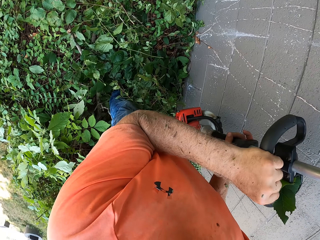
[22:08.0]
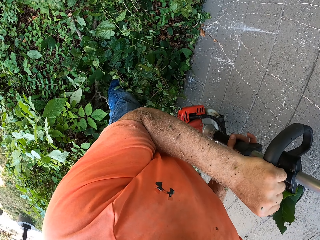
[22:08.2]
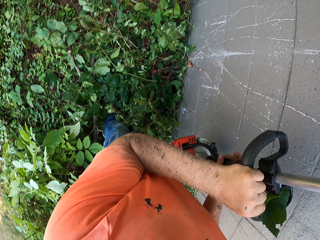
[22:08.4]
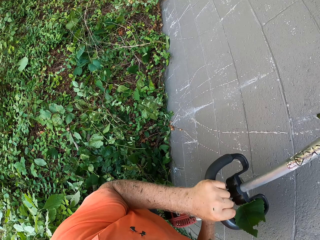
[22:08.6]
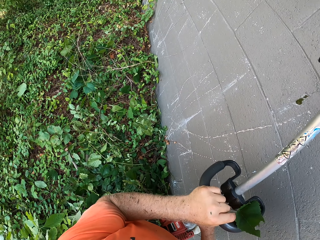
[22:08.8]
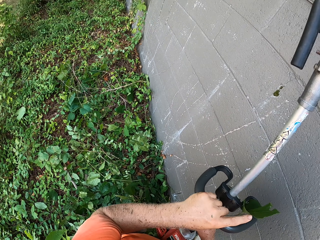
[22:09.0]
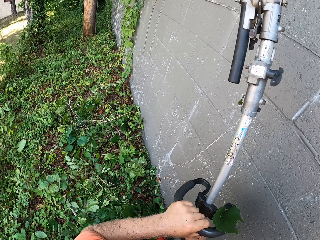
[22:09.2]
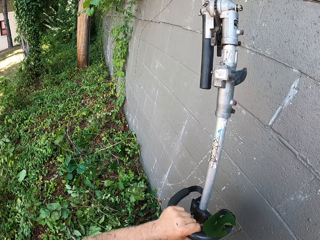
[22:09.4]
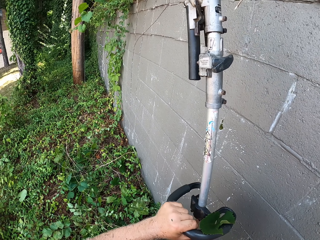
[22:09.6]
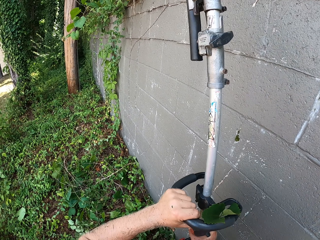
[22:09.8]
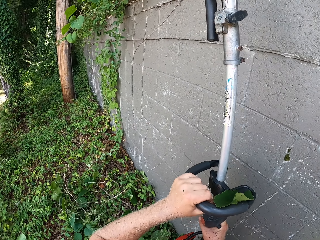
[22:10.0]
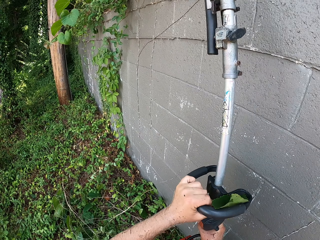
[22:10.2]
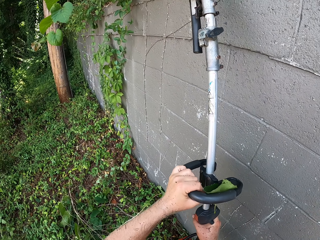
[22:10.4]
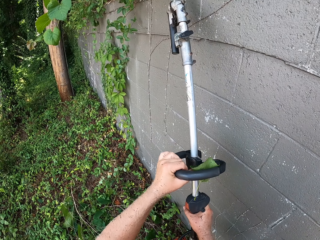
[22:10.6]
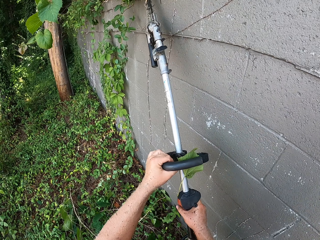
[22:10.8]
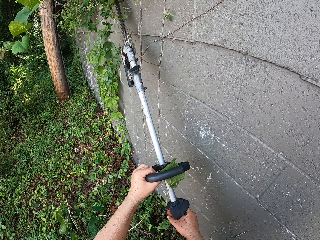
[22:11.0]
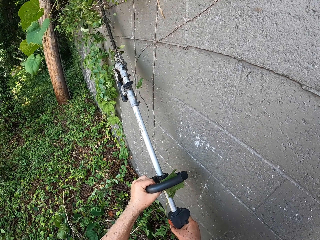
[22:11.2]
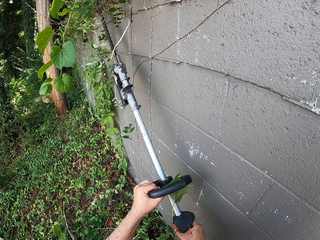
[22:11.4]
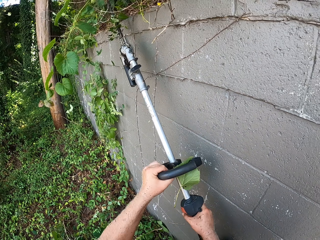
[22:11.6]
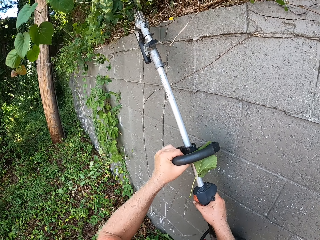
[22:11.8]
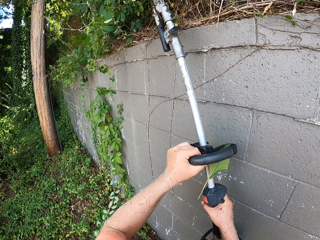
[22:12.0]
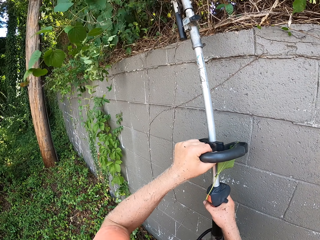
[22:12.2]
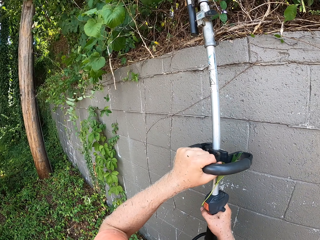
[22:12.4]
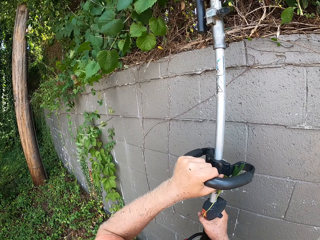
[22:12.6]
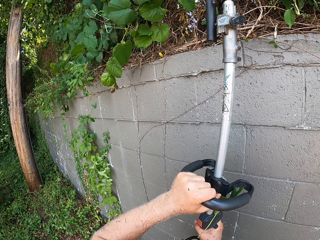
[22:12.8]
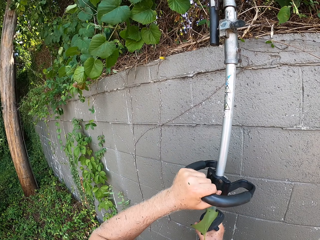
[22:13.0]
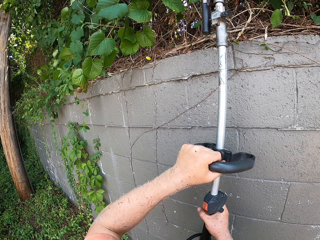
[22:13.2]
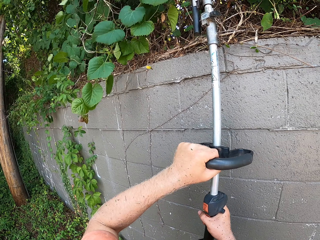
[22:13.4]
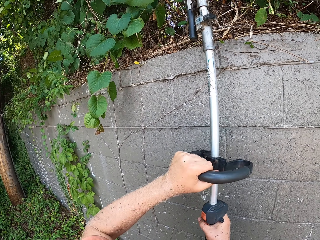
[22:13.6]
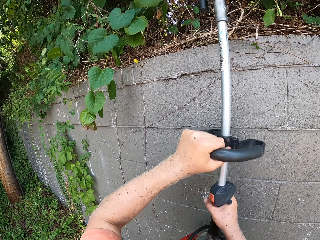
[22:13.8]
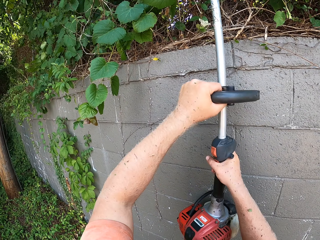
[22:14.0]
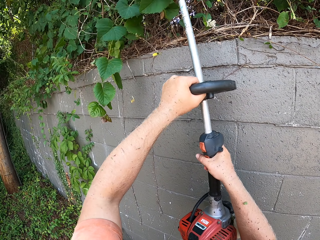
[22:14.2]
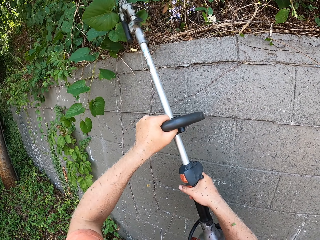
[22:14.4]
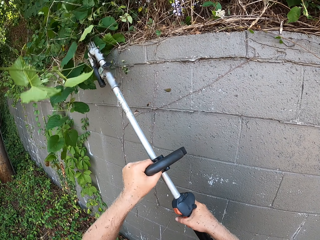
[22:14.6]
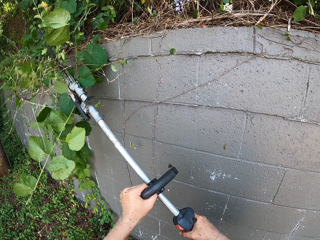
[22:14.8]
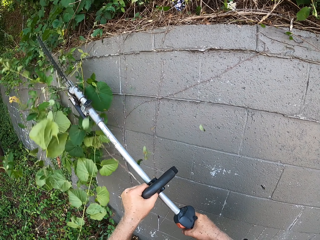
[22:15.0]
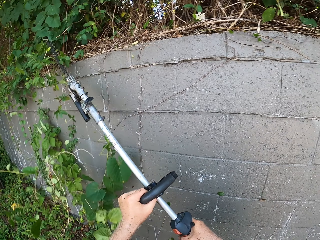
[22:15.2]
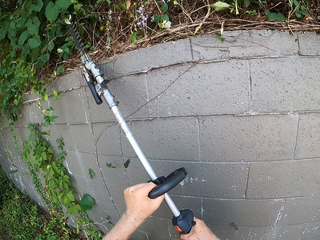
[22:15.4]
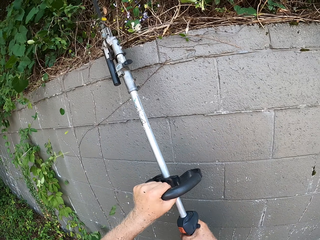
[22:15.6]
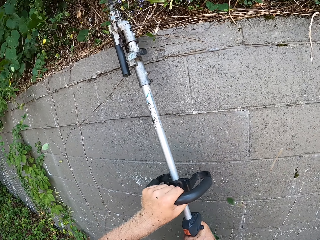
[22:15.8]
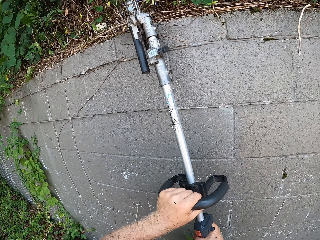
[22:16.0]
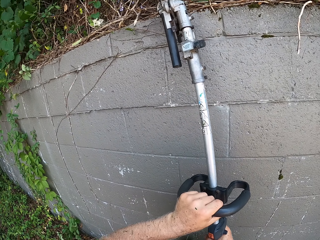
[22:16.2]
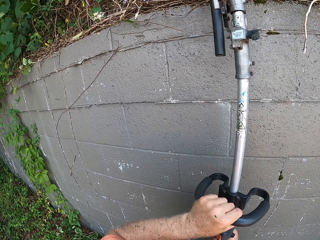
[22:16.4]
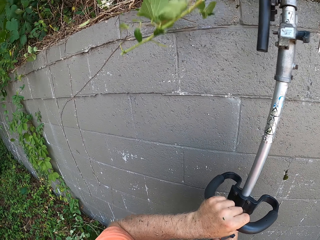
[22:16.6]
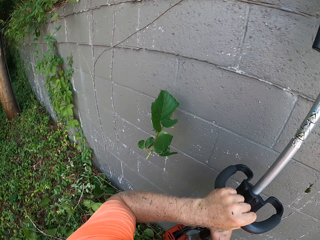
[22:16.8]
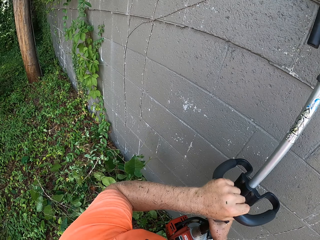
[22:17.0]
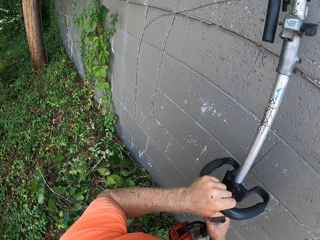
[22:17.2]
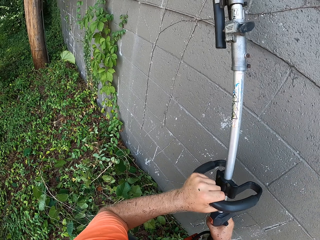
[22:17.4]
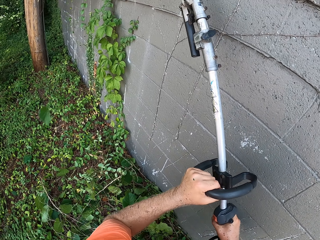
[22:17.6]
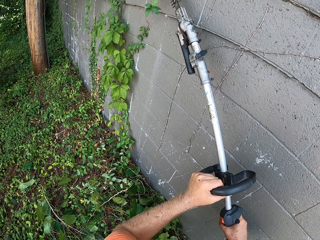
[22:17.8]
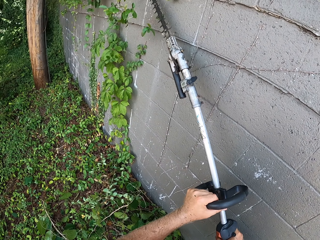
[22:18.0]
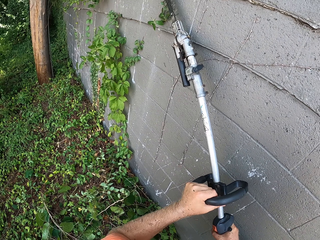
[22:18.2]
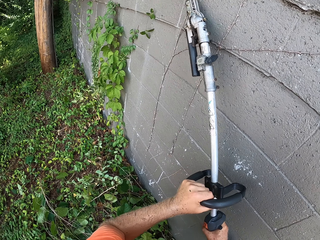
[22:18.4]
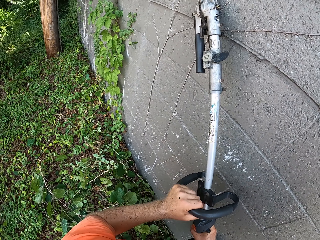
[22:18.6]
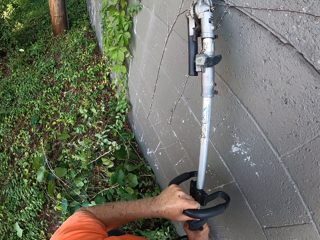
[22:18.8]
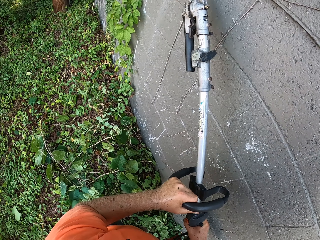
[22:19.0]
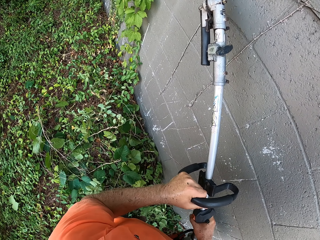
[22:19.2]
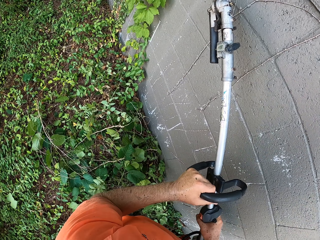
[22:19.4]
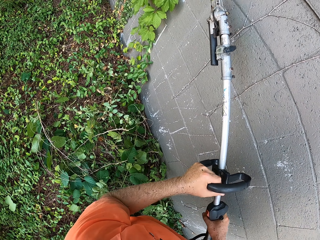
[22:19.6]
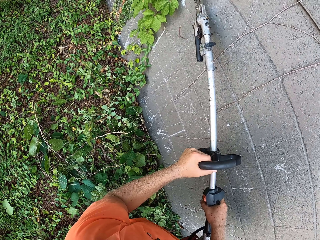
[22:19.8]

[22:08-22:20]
The camera wearer trims hedge bushes on the wall with the hedge trimmer in both hands.

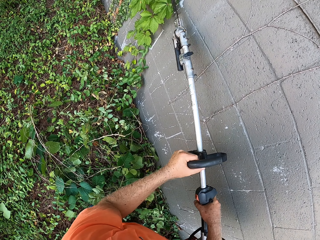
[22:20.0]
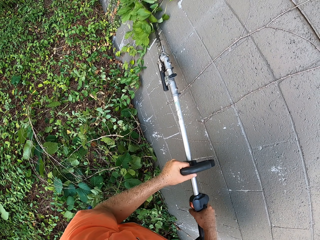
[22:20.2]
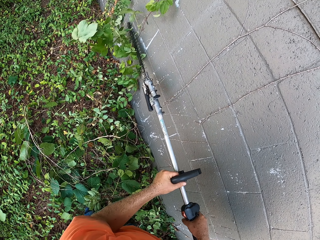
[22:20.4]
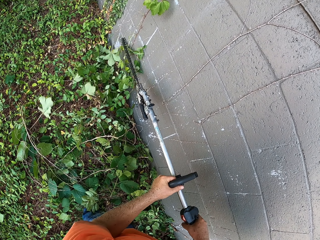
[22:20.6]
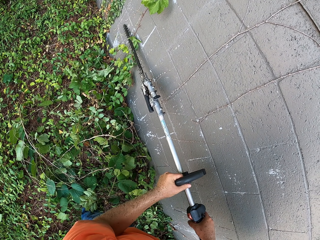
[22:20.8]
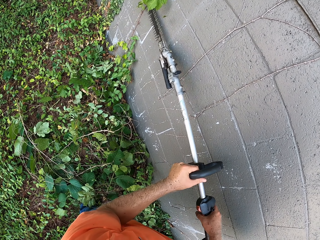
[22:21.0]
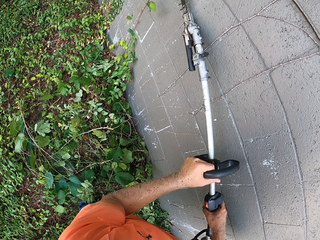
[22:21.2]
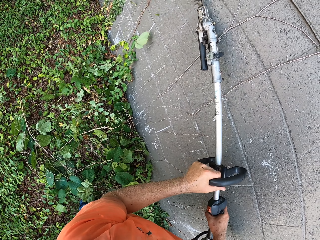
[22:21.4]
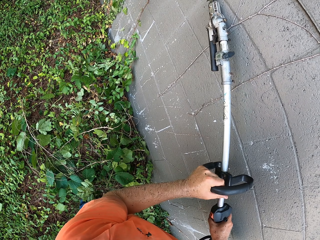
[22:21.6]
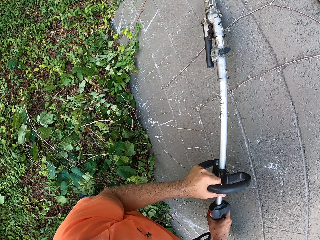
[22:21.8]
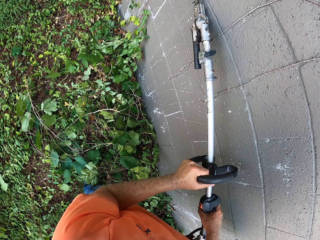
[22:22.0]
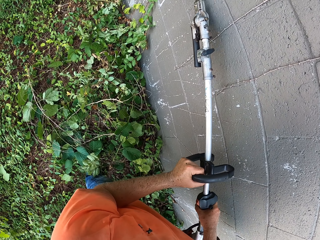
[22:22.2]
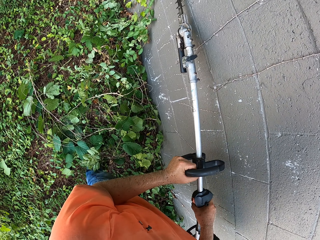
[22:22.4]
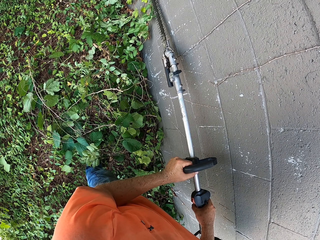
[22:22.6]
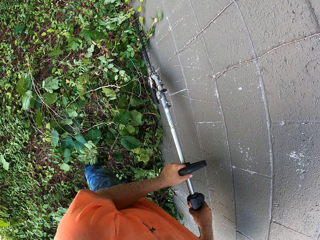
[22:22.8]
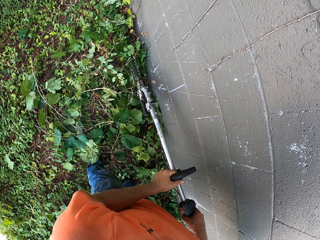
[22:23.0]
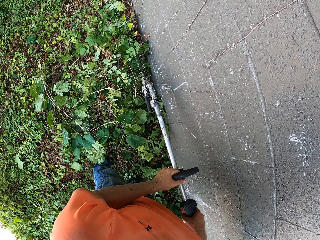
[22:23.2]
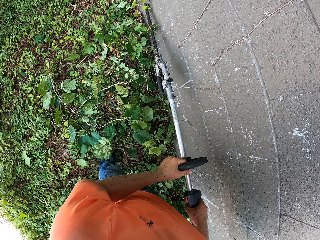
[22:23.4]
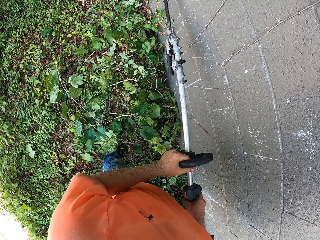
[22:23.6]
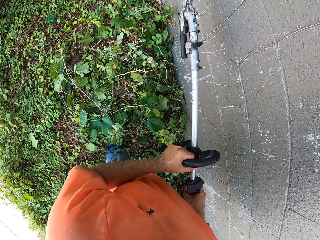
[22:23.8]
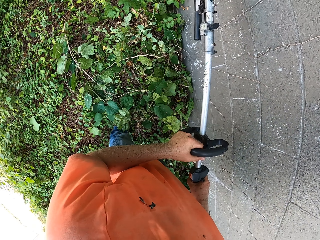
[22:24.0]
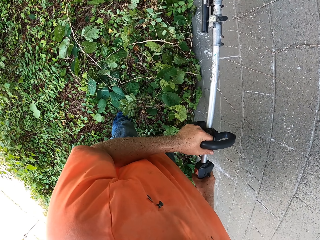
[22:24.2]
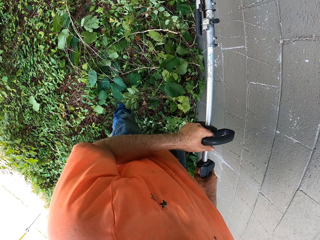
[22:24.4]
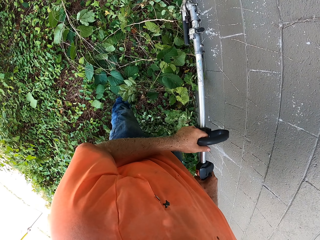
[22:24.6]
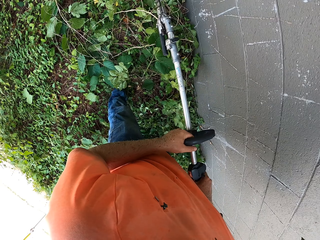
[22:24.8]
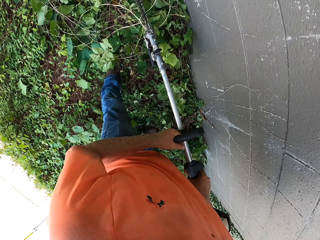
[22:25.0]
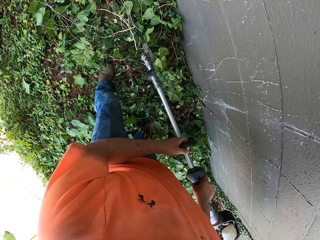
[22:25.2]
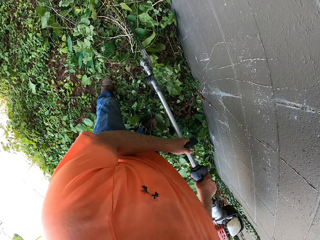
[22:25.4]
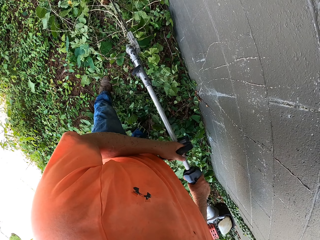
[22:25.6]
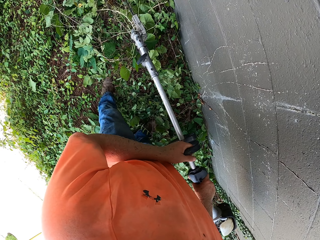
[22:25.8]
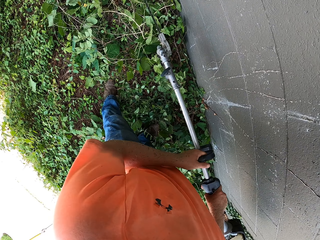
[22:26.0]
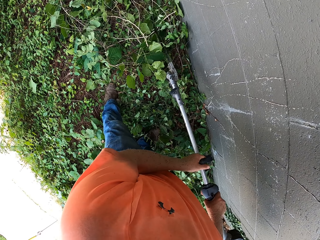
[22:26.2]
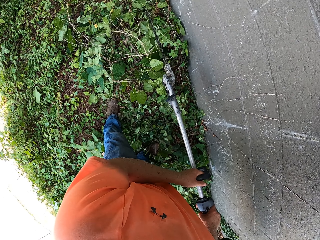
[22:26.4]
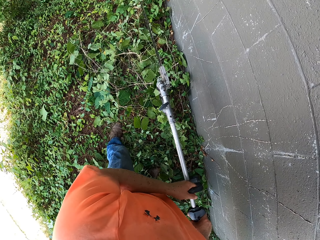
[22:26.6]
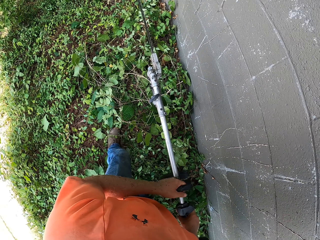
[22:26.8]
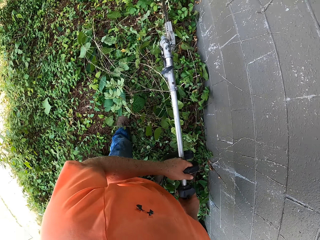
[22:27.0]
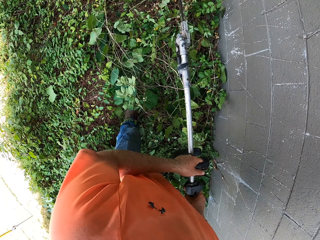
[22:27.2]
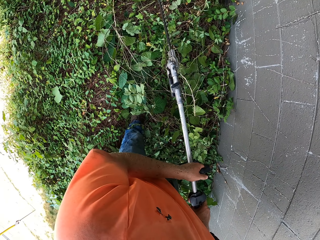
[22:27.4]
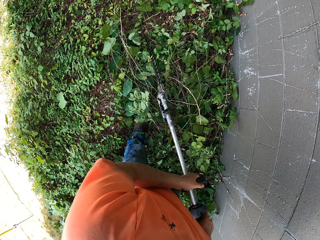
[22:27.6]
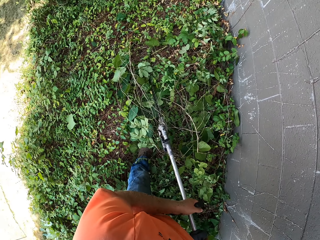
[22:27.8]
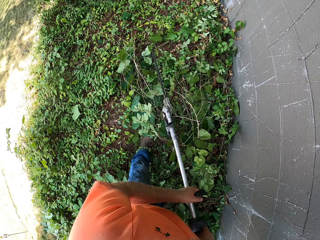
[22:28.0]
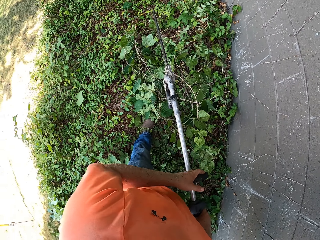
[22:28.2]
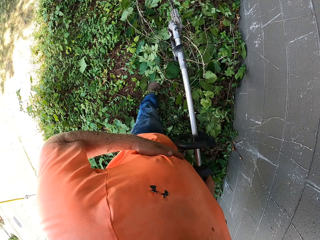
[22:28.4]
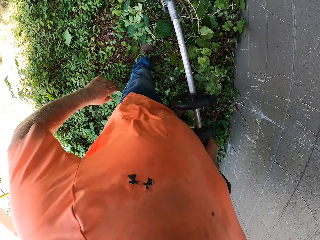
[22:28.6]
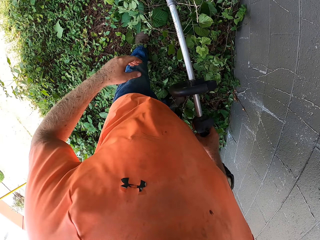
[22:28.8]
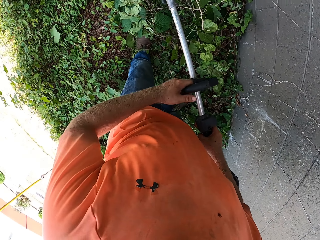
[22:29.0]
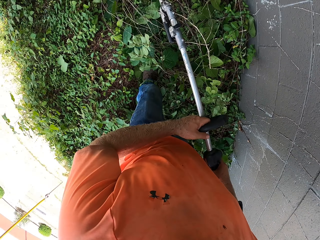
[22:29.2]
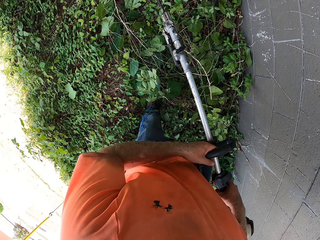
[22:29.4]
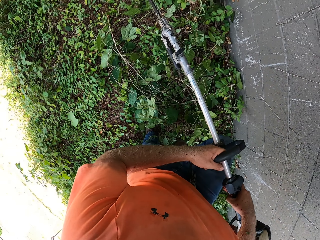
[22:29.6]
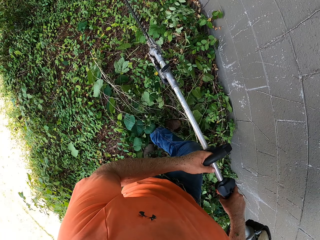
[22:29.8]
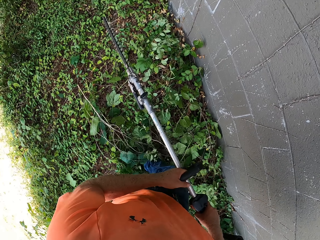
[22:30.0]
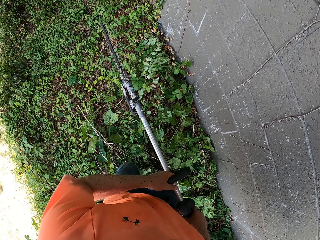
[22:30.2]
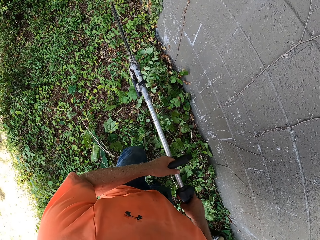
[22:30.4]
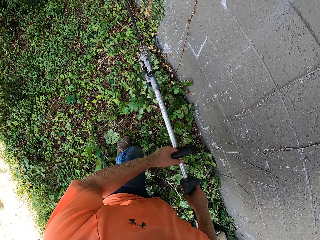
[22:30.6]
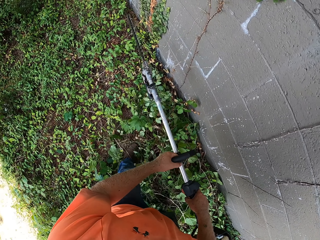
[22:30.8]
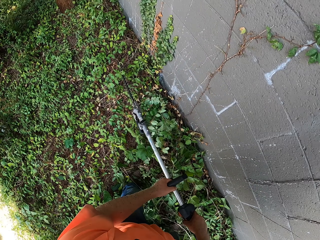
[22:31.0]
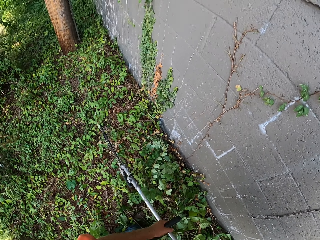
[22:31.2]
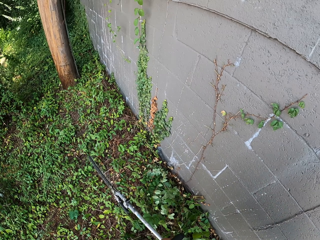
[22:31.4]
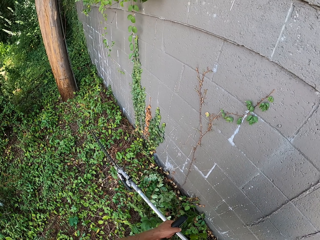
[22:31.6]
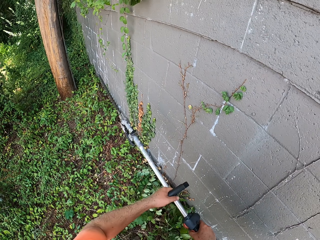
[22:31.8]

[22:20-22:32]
The camera wearer trims hedge bushes on the ground with the hedge trimmer in both hands.
